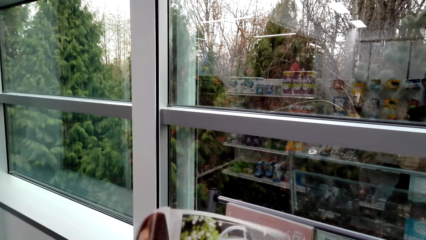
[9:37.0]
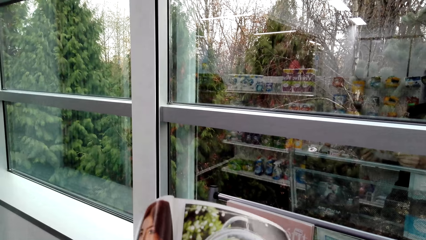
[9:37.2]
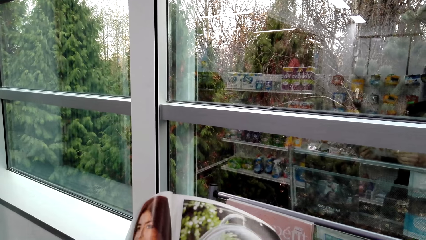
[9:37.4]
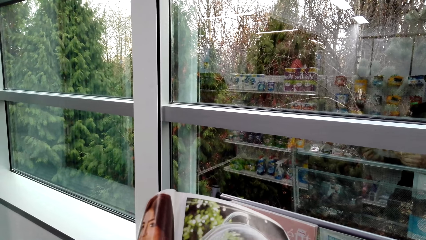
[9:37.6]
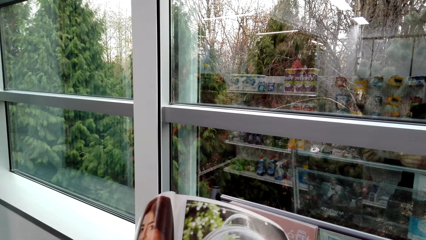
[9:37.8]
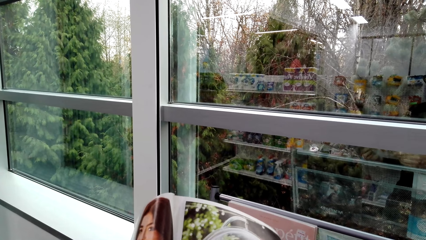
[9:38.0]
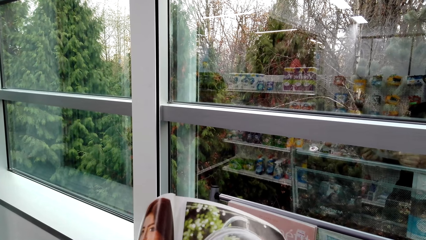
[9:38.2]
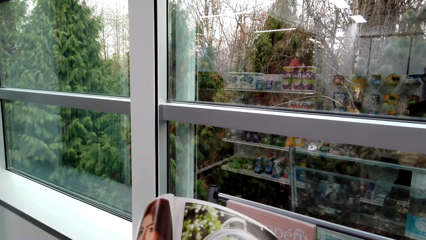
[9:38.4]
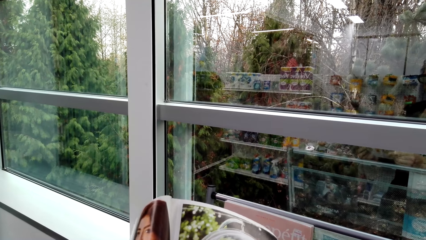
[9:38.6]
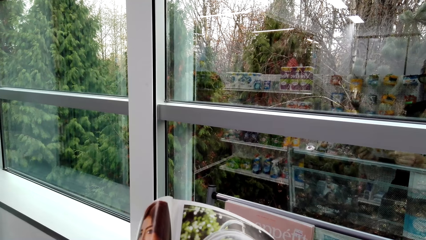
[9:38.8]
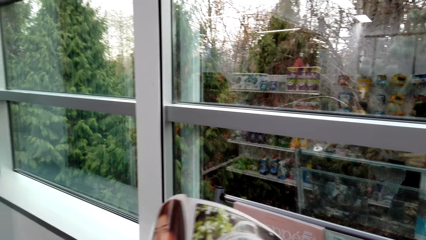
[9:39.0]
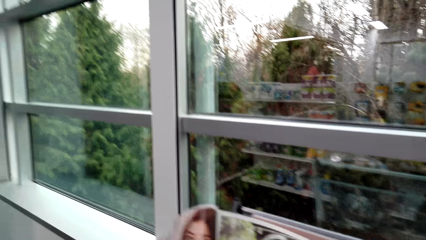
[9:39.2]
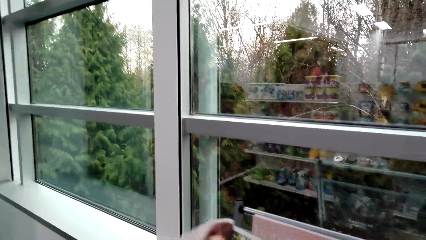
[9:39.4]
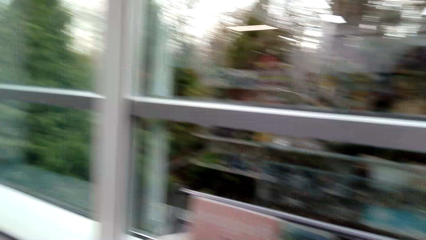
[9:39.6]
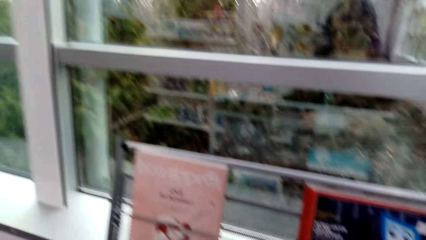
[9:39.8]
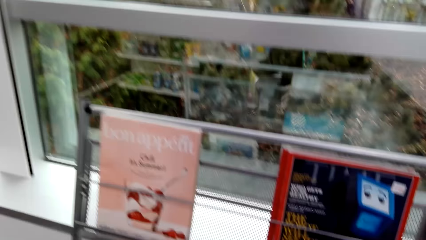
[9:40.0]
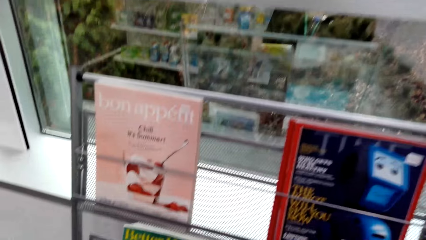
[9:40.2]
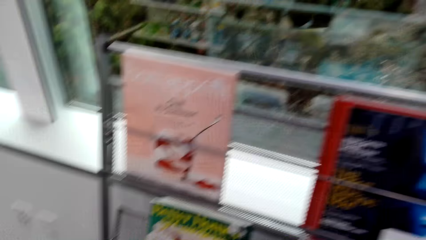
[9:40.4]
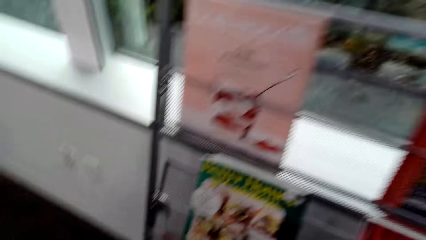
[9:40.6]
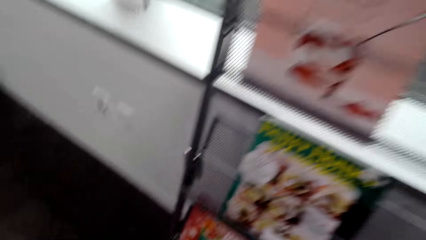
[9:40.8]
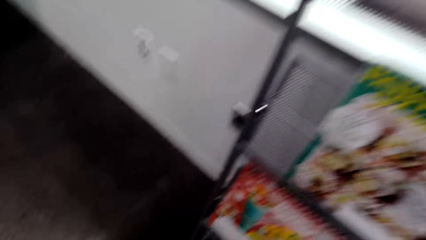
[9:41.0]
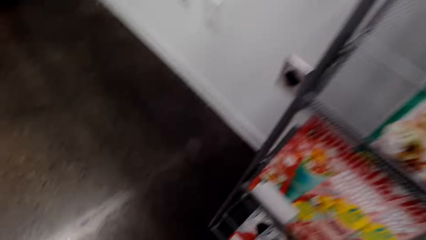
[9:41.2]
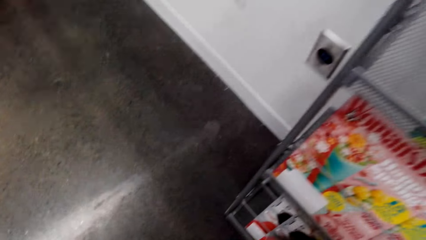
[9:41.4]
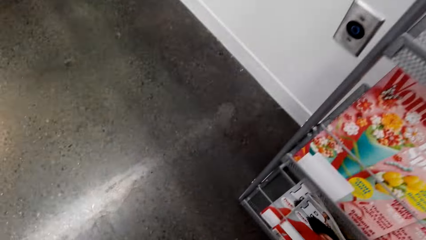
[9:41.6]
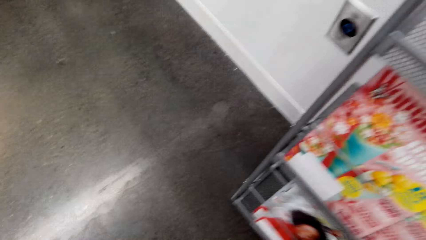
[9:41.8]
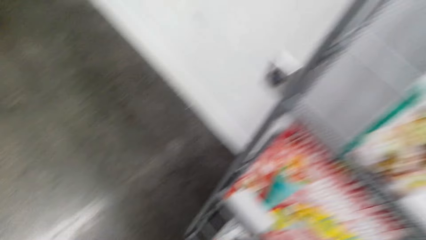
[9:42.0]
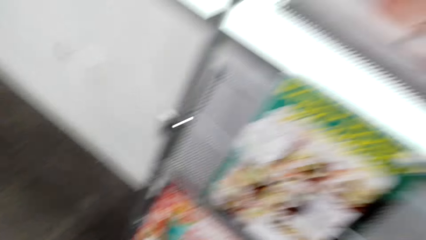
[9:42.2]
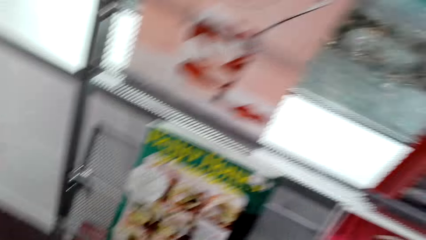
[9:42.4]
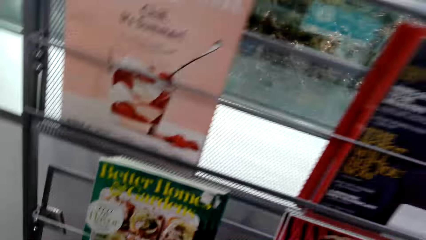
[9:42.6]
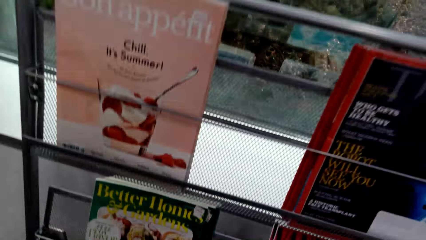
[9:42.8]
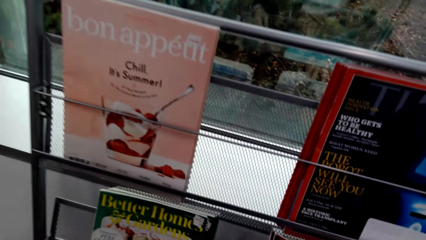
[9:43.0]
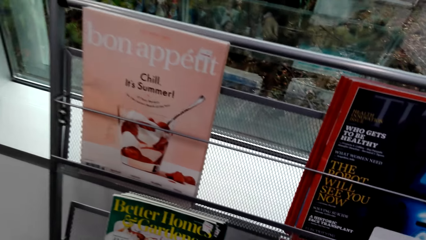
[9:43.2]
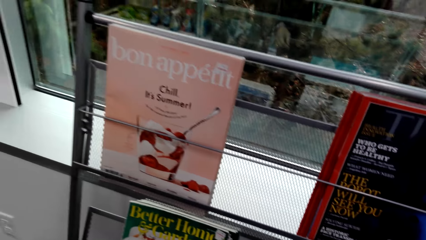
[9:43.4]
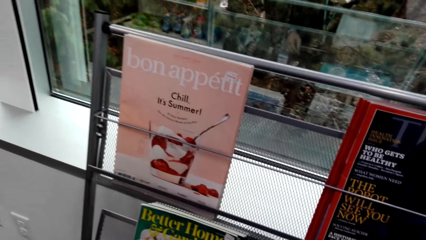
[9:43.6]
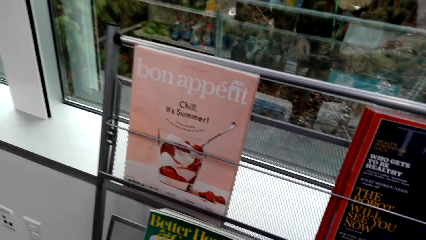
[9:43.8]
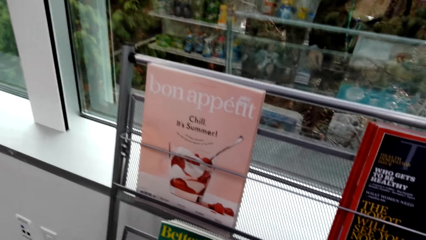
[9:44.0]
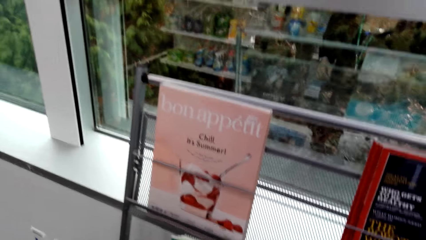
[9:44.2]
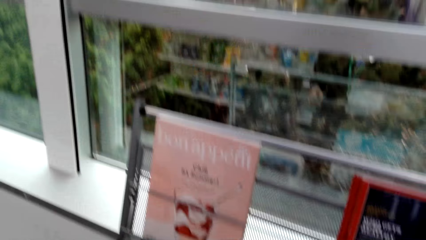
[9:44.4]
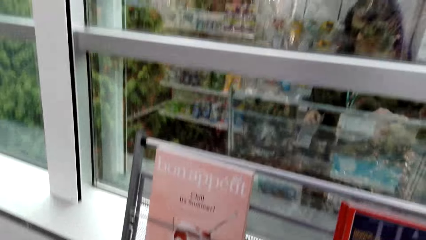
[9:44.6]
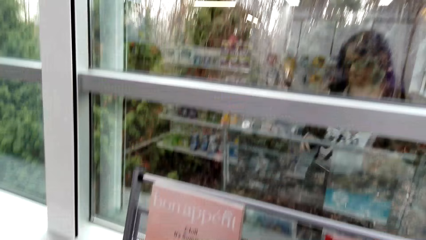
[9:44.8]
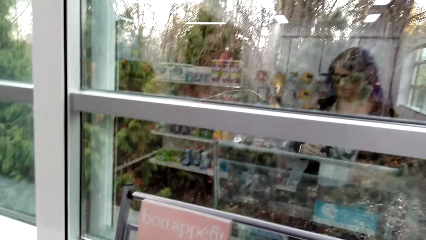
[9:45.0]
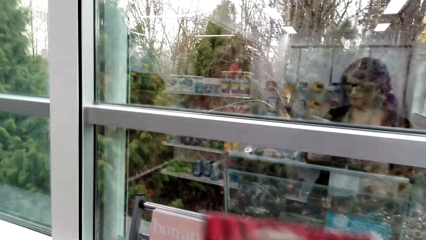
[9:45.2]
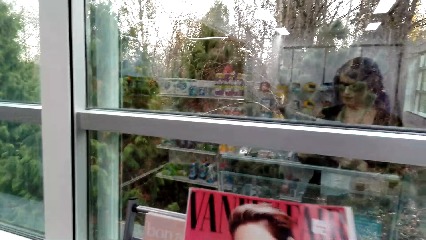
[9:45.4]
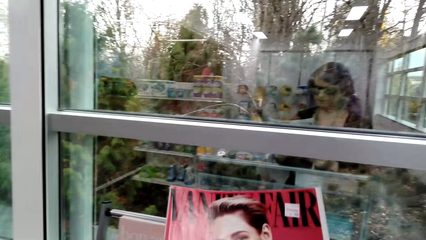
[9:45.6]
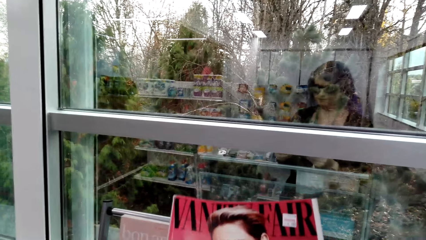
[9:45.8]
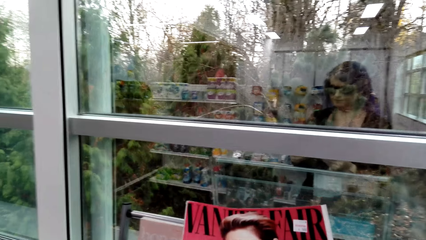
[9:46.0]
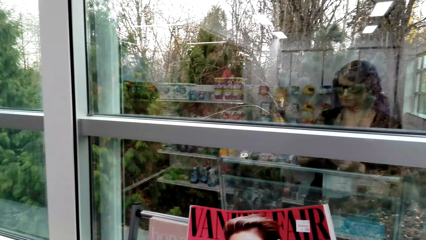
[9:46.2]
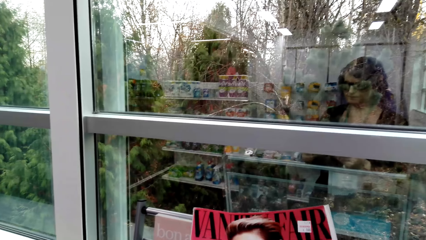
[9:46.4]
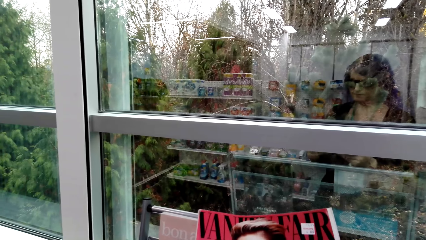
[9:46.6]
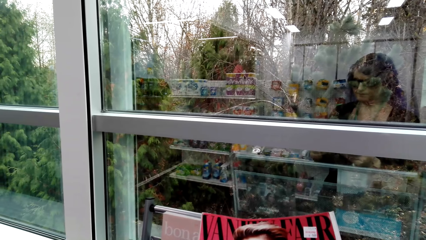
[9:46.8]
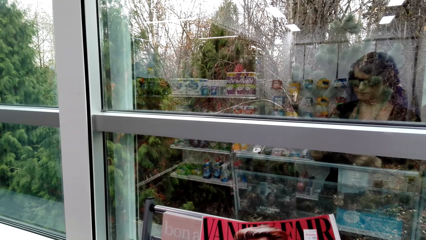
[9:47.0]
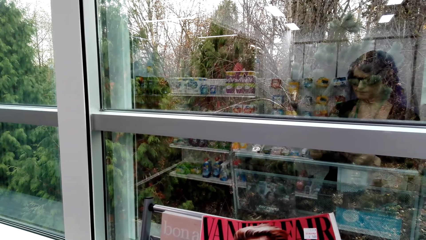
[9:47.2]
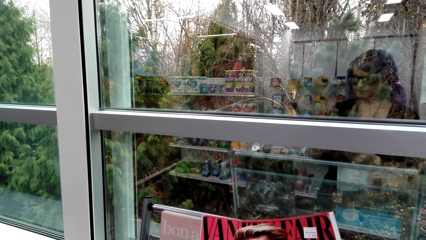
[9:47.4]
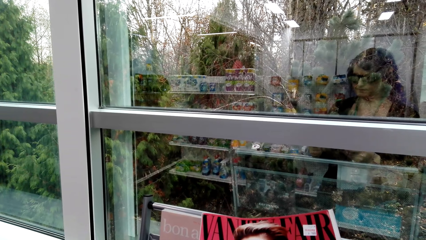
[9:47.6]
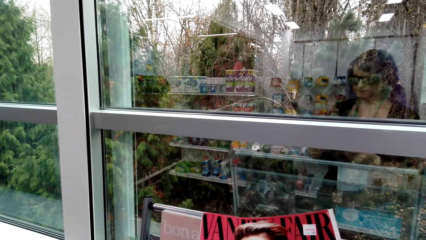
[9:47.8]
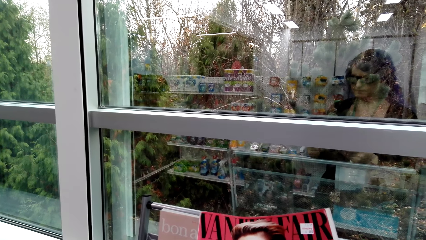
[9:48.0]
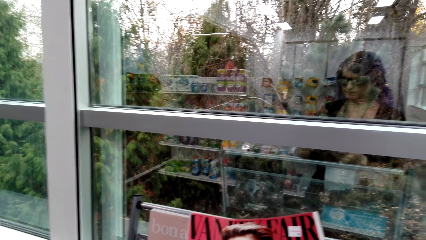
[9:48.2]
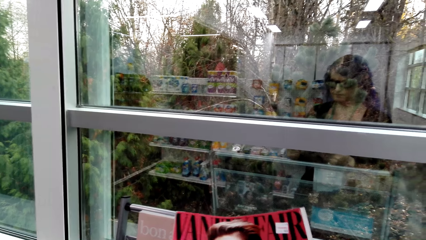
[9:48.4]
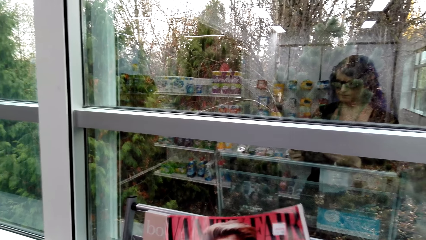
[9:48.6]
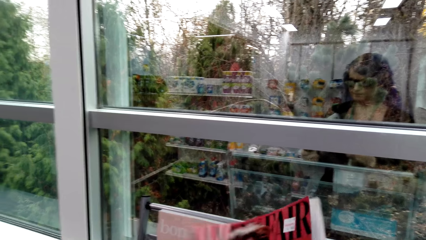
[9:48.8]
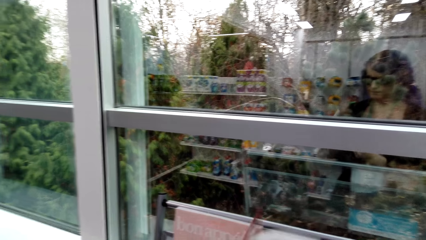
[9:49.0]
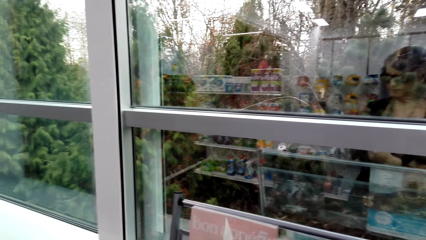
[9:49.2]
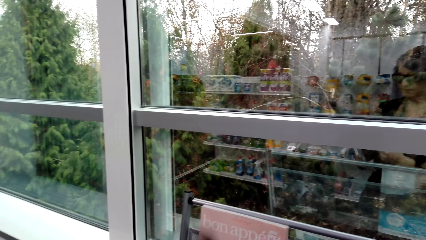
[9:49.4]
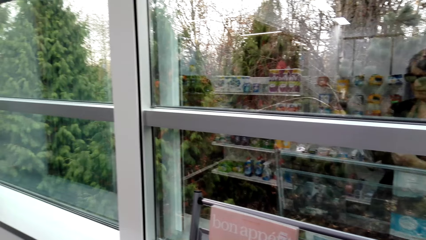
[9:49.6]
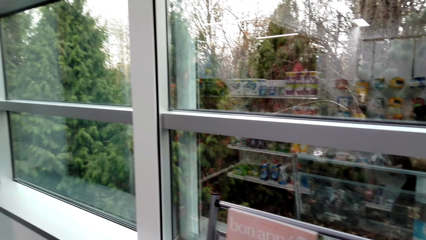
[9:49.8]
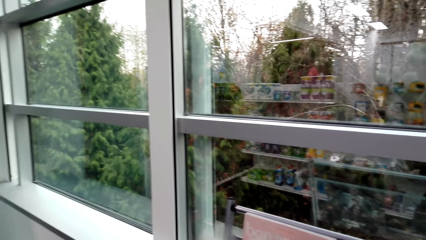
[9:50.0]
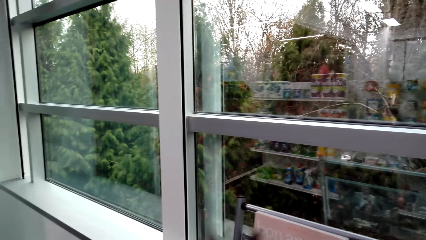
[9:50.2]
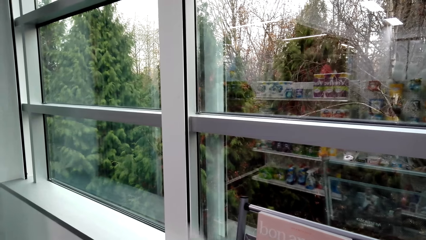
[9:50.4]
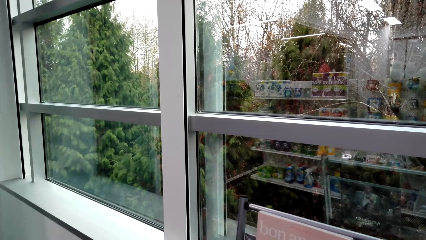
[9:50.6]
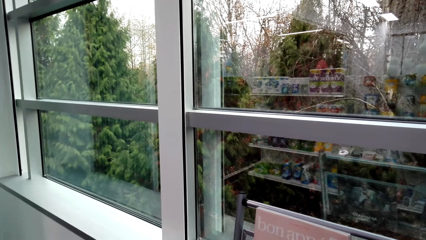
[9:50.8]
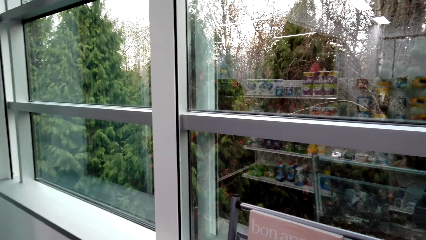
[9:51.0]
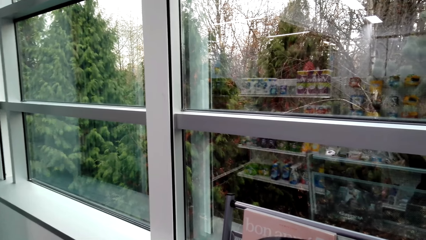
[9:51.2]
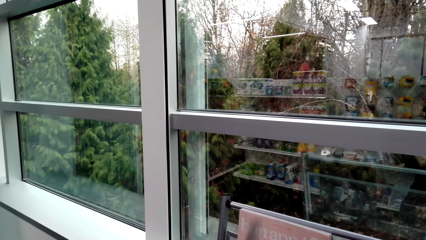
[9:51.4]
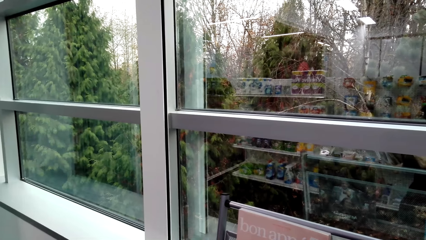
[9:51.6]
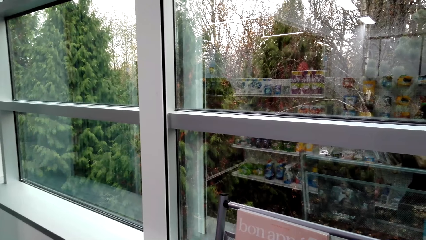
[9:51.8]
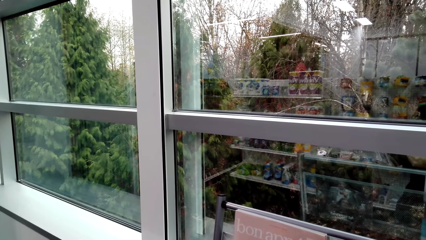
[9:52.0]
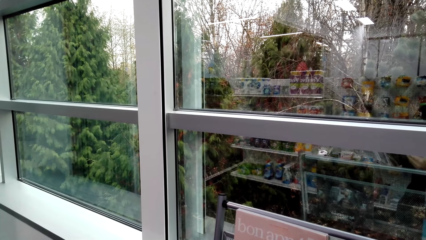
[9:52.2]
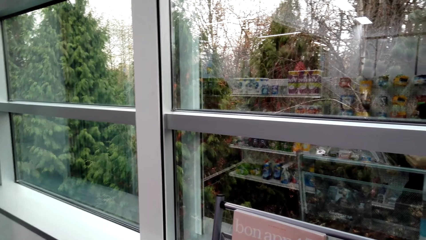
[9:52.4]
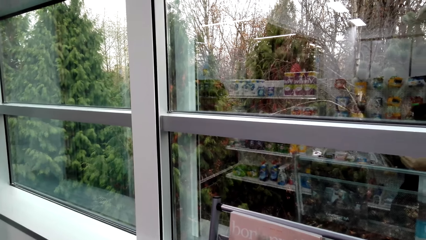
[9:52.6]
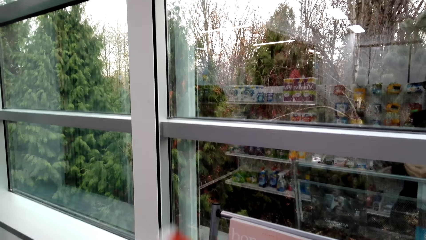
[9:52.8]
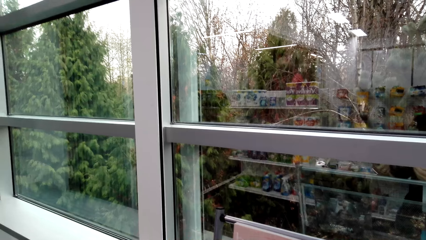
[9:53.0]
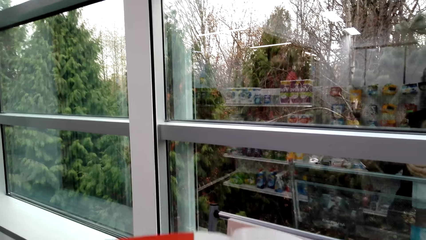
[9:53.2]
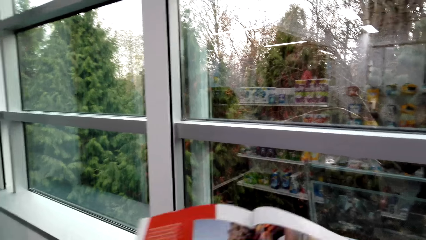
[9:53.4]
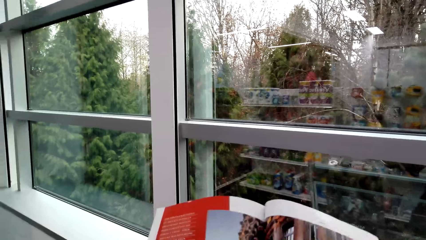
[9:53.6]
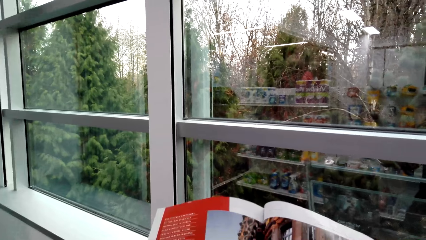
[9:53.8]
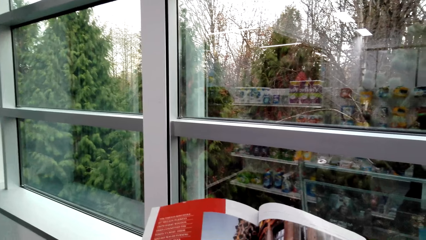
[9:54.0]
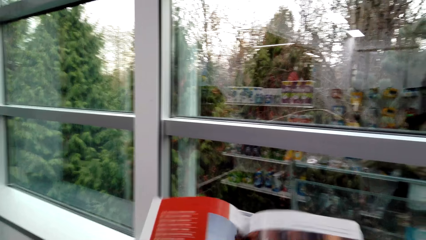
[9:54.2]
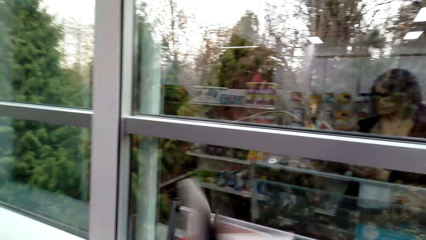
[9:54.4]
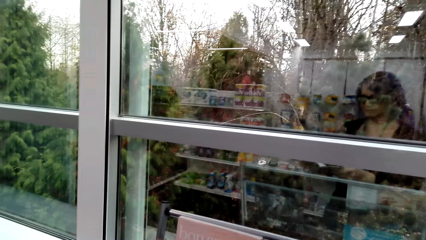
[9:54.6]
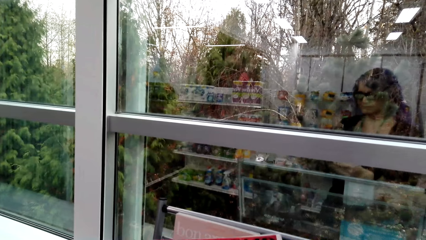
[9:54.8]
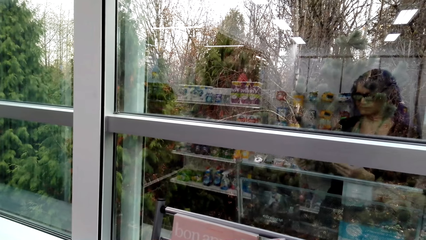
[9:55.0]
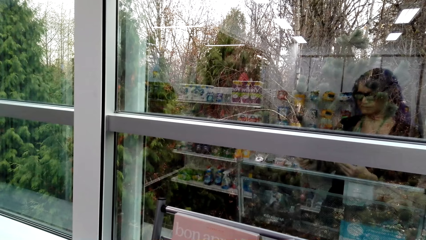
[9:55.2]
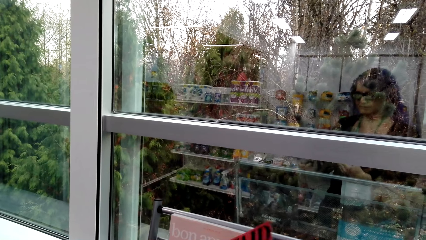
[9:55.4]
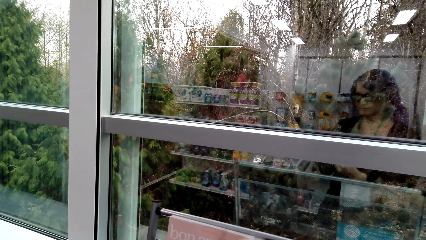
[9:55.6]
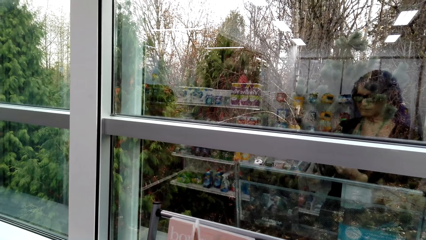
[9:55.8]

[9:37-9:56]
The camera wearer puts the book back on the shelf. She picks another book from the shelf. She holds the book with her hands. She opens the book.
